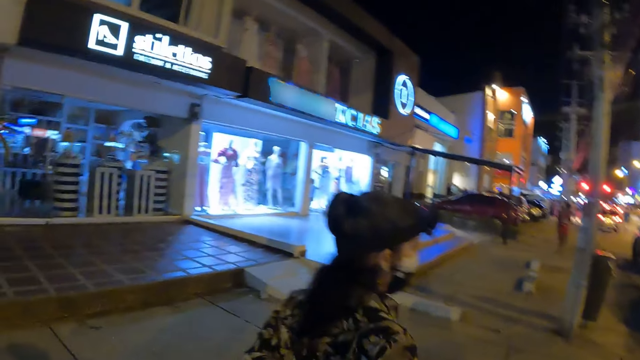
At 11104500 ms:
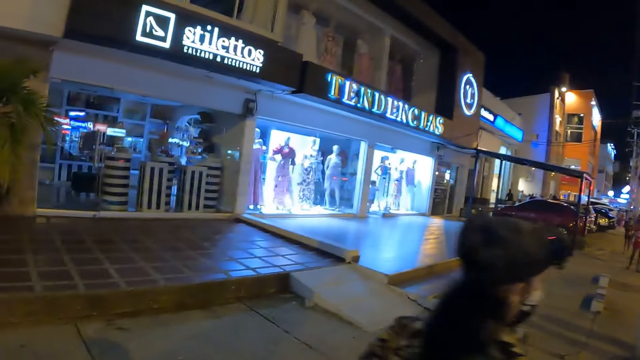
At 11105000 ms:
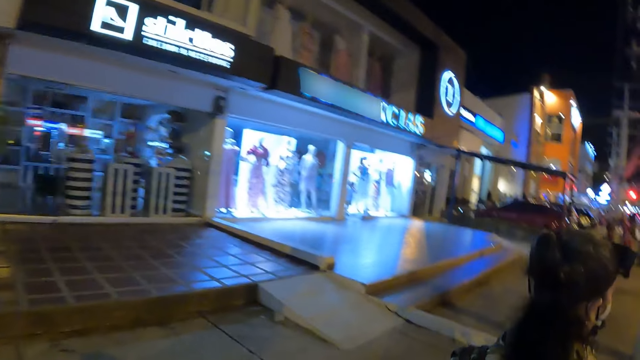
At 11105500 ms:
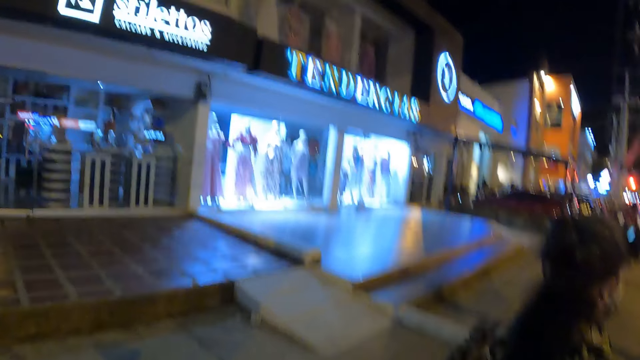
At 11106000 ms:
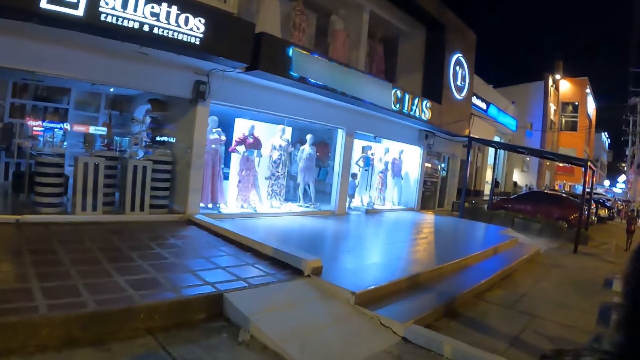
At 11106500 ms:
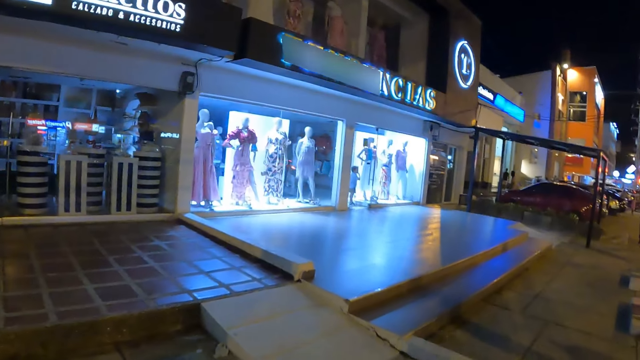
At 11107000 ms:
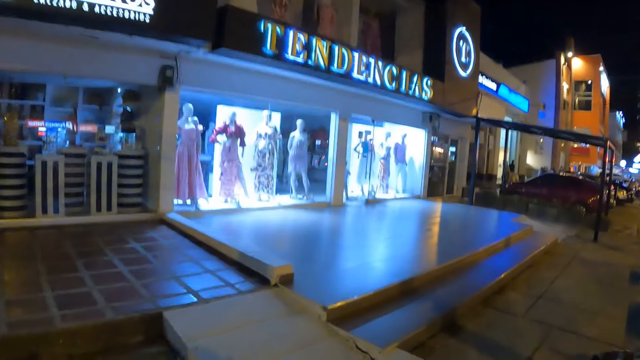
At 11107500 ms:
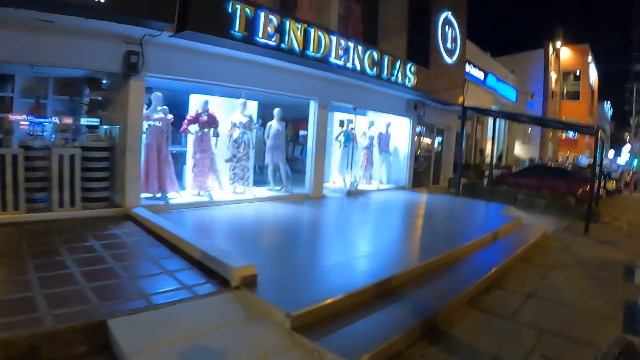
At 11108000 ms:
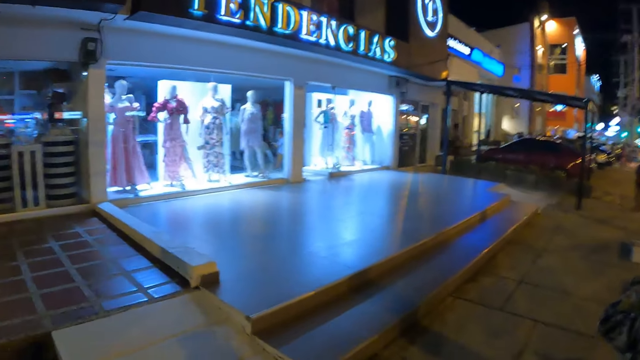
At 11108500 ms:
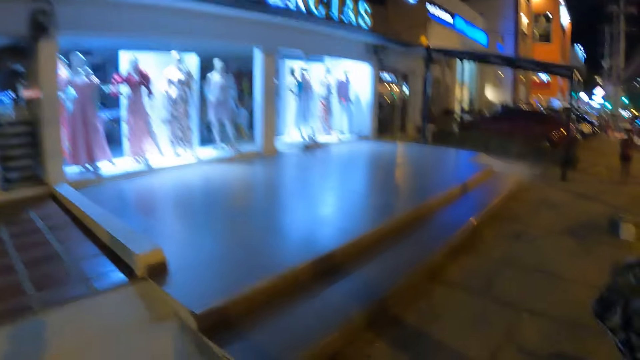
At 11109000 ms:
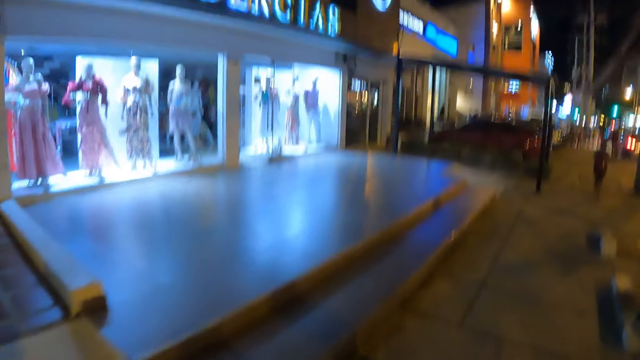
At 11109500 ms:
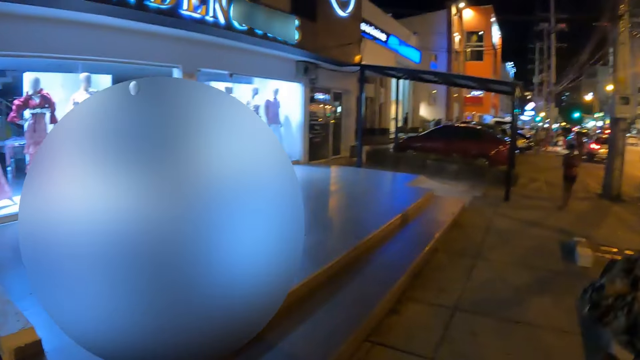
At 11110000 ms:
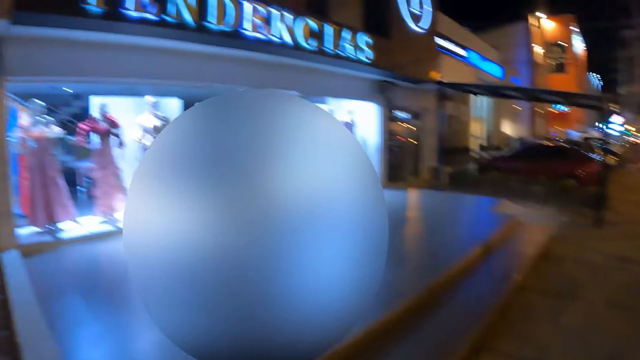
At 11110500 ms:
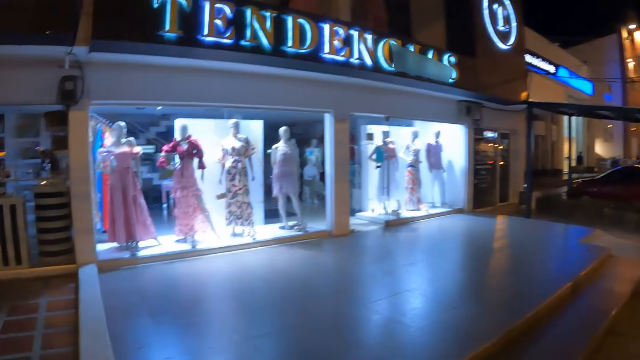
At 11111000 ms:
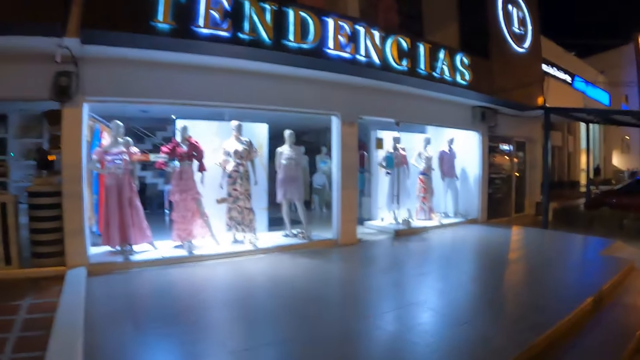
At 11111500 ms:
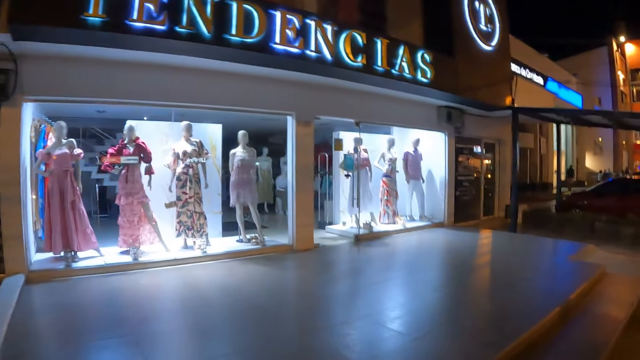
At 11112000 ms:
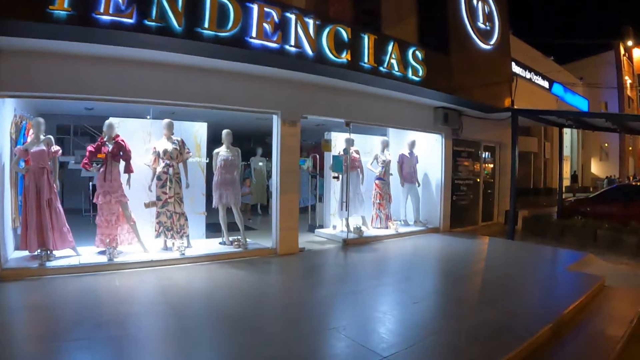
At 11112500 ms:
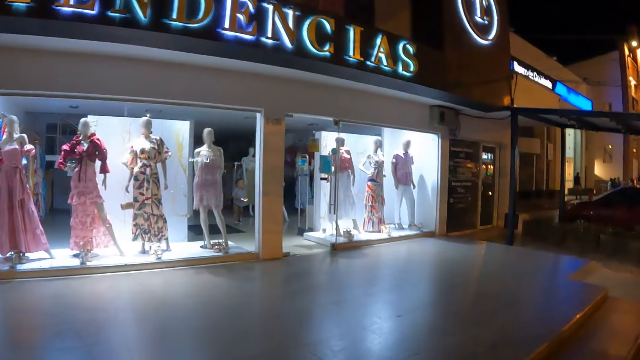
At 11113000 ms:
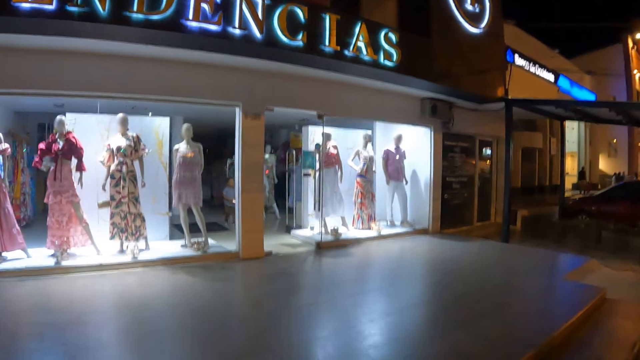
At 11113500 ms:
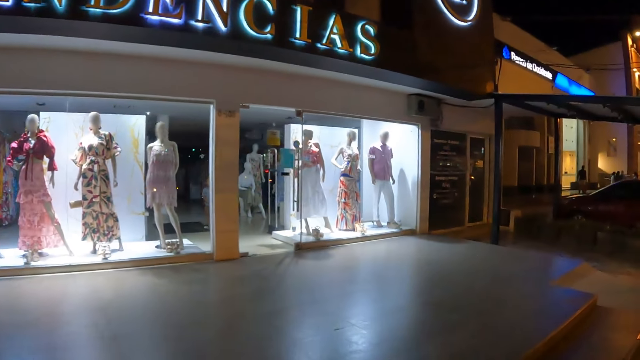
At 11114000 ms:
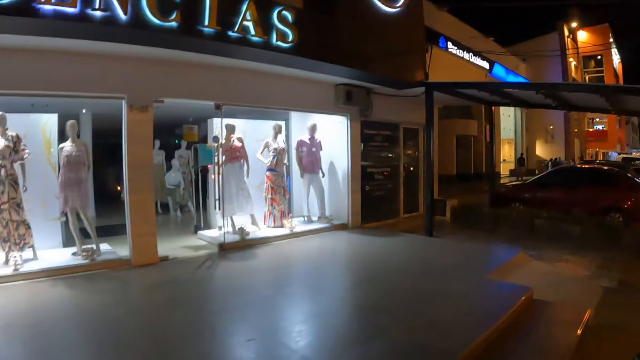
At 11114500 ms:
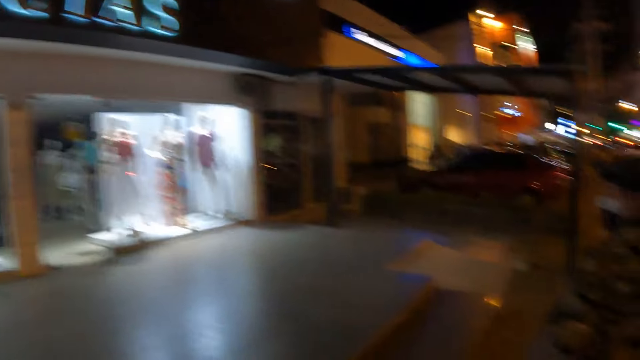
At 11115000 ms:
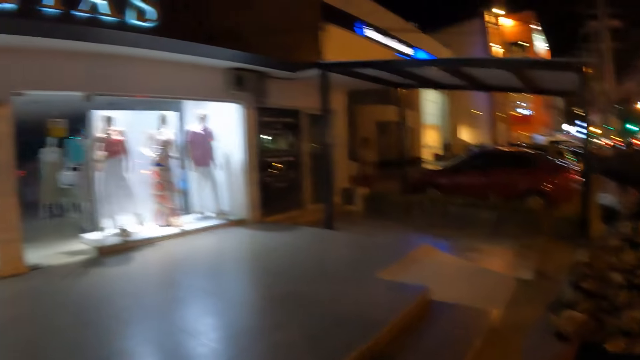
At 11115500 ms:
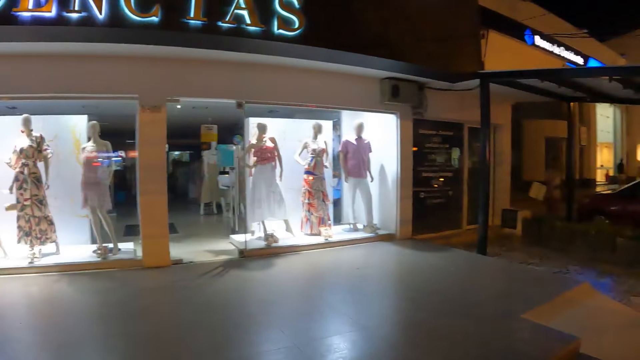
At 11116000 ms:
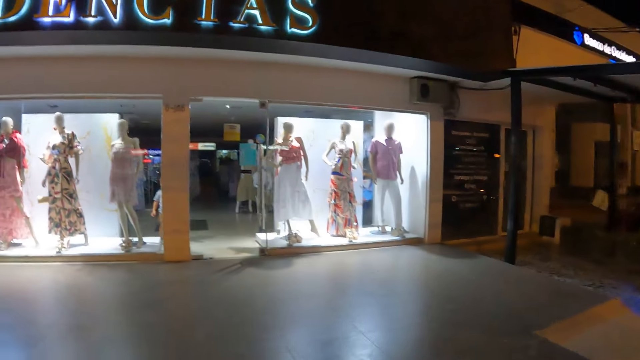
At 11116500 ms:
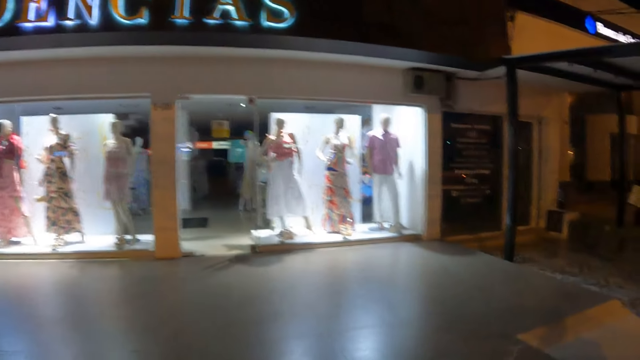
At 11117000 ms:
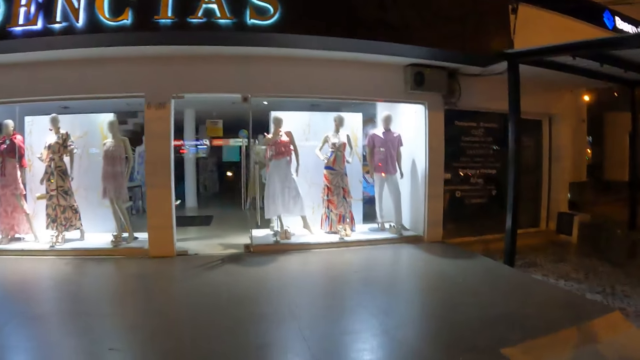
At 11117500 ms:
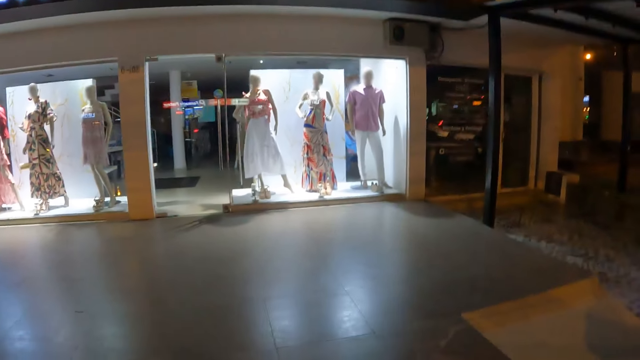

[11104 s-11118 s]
The camera wearer looks around. They stare at a boutique and walk in the street. A lady looks around. The camera wearer looks around.

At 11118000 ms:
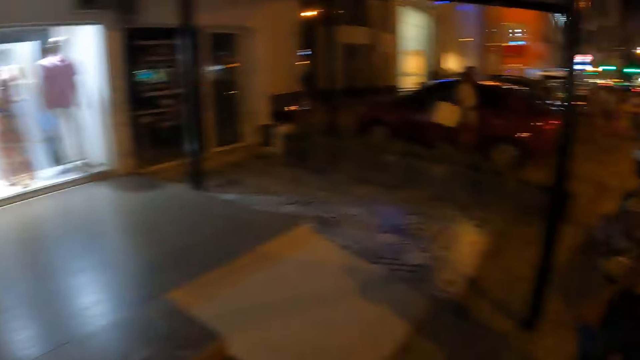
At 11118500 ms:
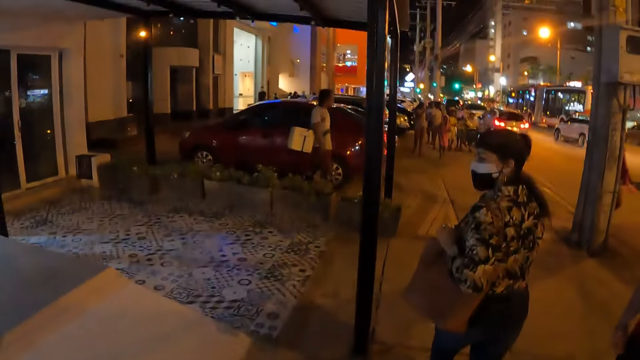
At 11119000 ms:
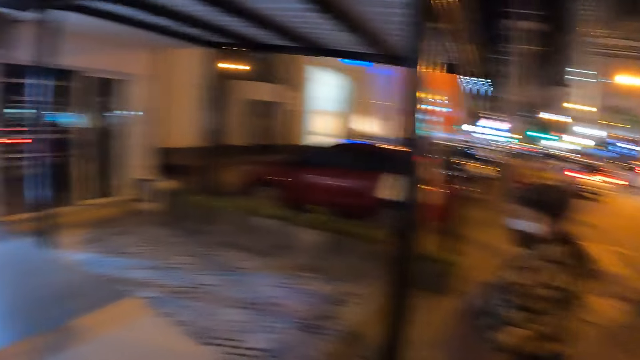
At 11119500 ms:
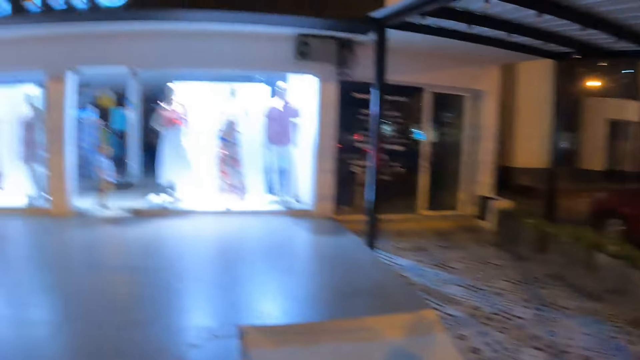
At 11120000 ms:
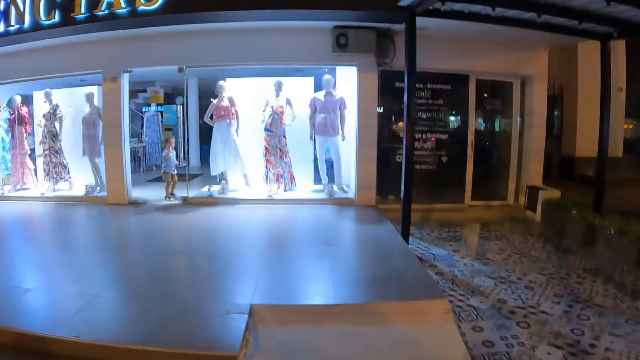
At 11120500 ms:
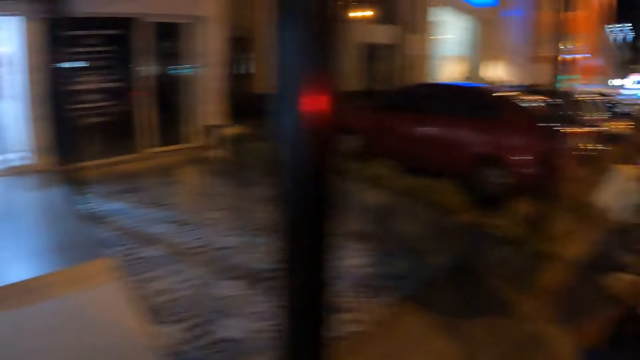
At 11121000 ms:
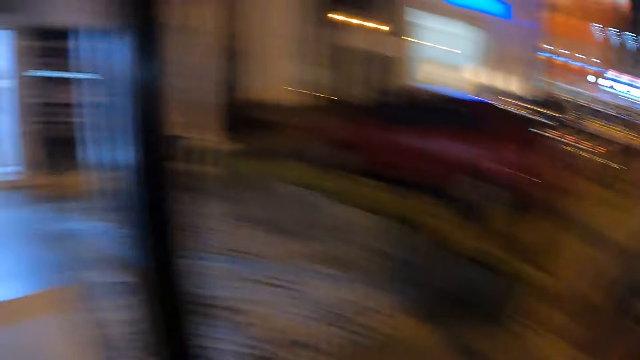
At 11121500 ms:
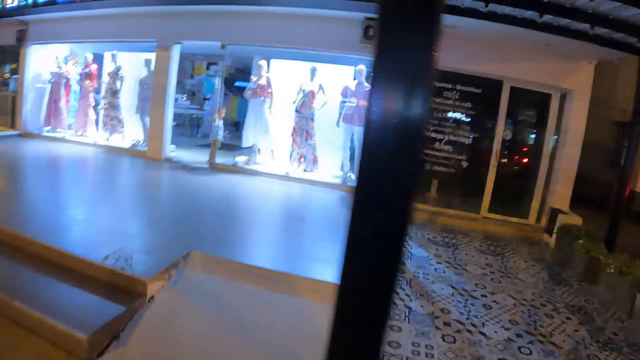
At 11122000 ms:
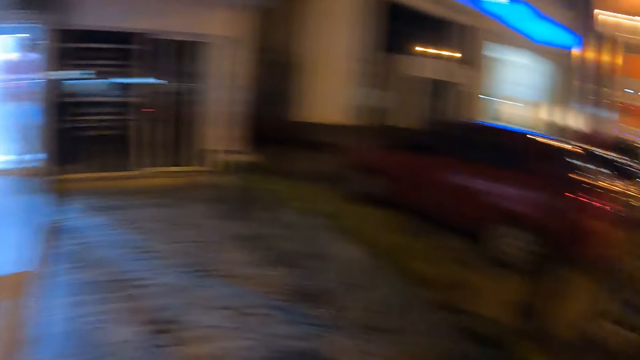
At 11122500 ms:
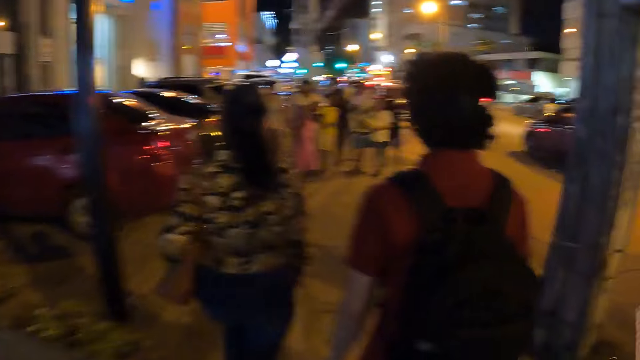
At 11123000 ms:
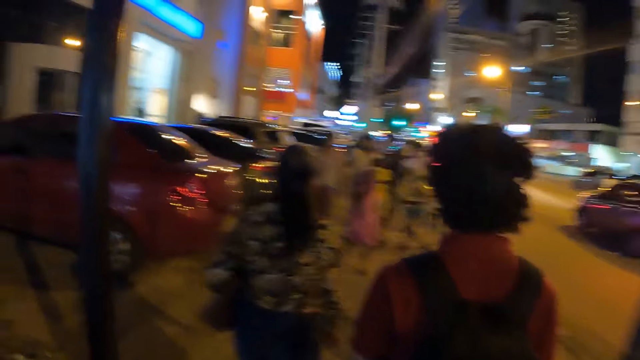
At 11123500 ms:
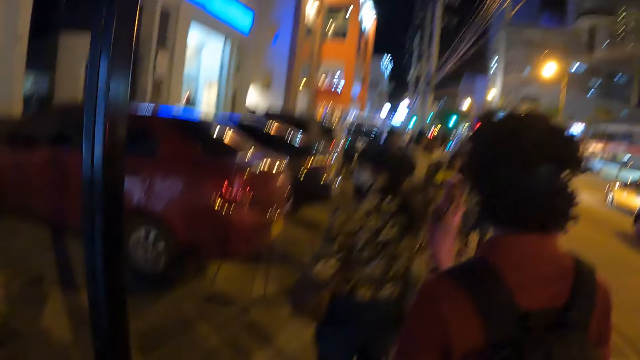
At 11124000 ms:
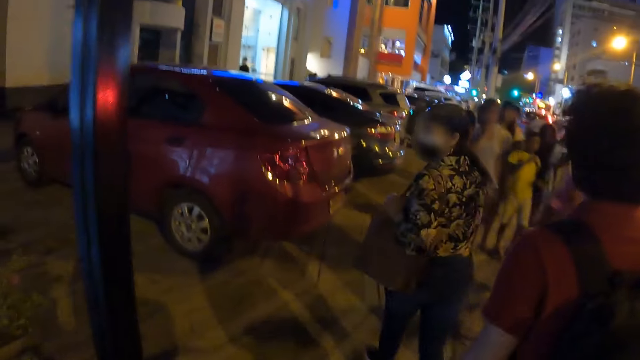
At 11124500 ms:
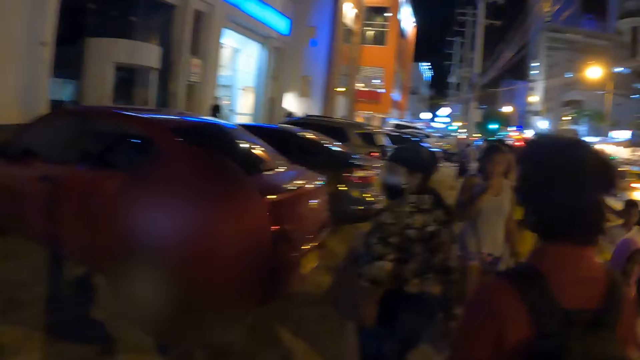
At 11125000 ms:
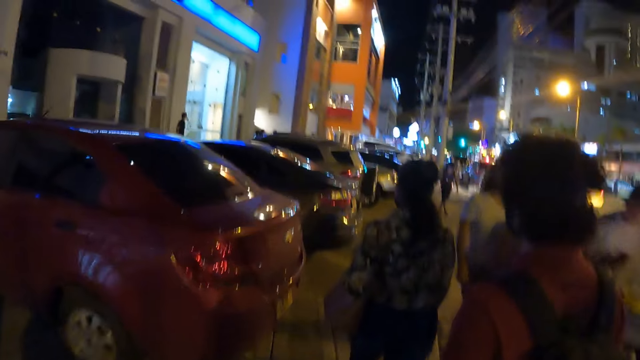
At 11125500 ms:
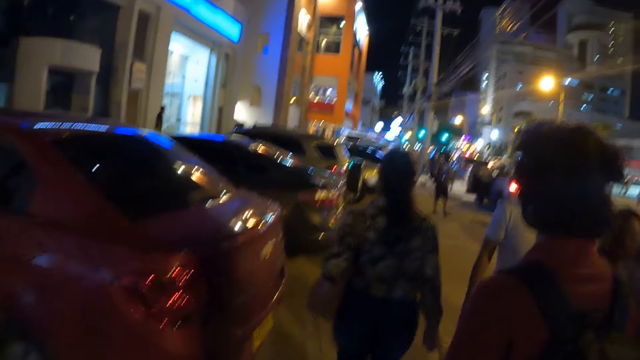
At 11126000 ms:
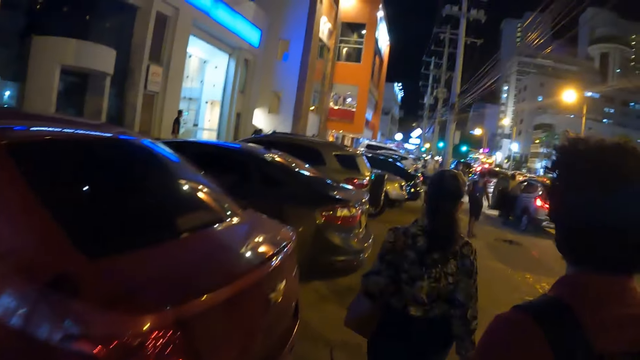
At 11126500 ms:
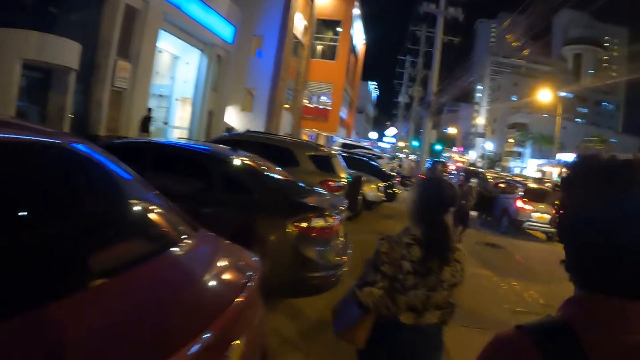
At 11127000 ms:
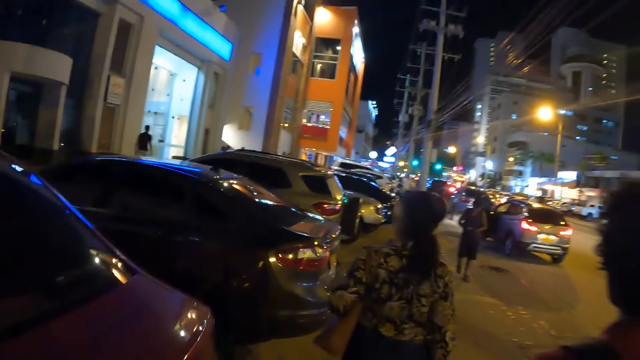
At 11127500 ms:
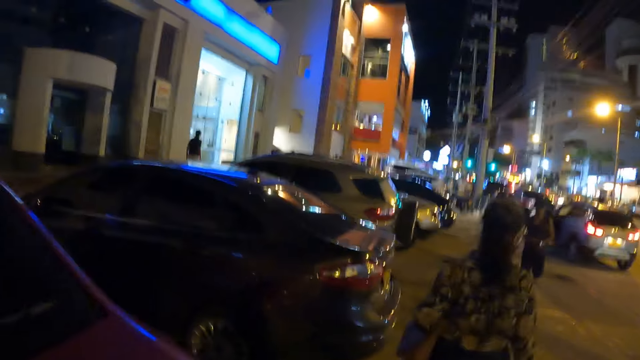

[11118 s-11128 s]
The camera wearer looks ahead. A lady looks ahead. The lady looks around. The lady looks ahead.
